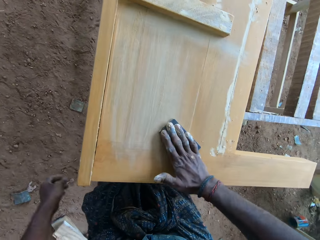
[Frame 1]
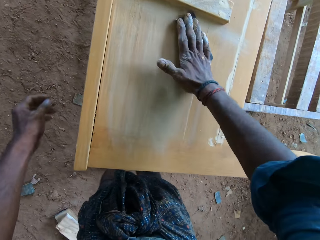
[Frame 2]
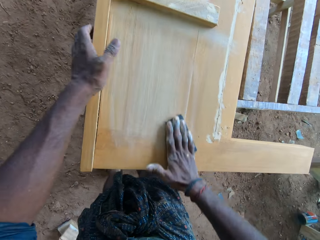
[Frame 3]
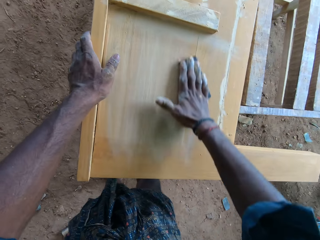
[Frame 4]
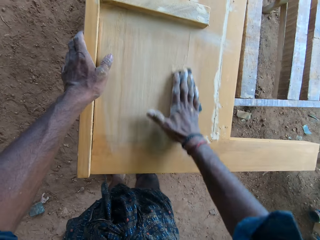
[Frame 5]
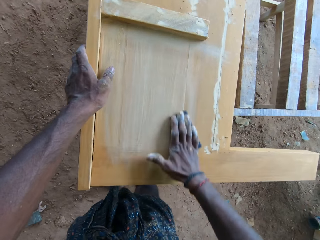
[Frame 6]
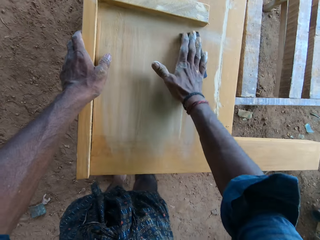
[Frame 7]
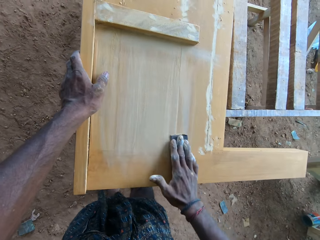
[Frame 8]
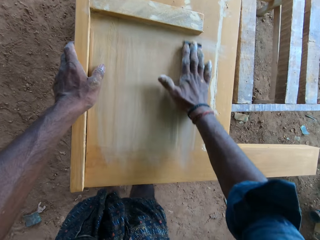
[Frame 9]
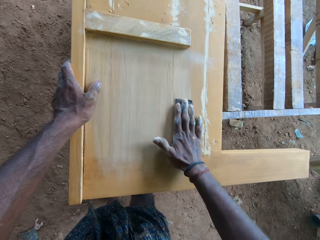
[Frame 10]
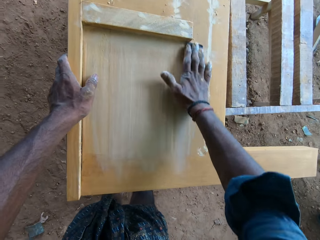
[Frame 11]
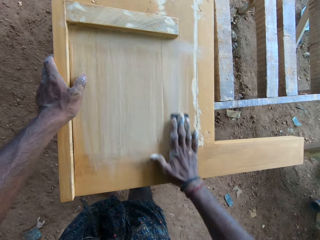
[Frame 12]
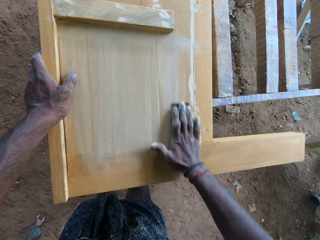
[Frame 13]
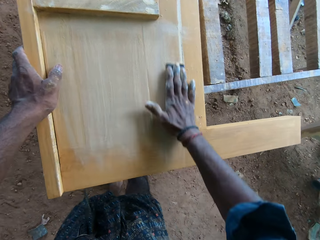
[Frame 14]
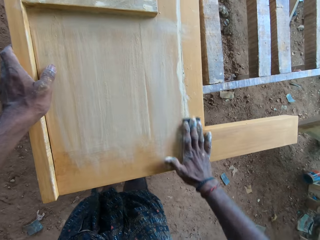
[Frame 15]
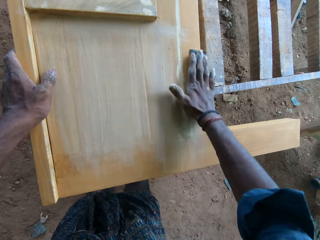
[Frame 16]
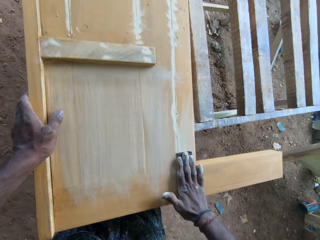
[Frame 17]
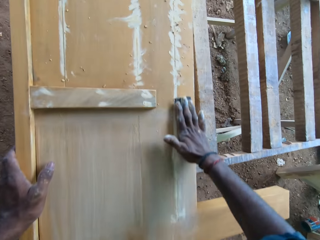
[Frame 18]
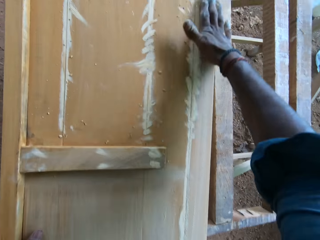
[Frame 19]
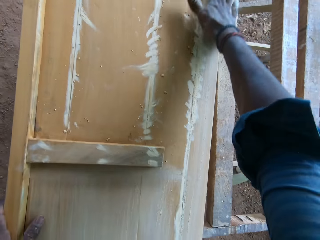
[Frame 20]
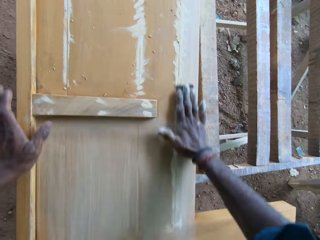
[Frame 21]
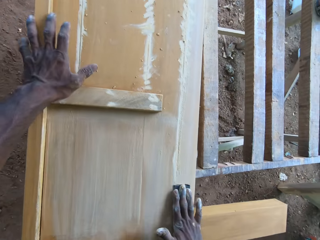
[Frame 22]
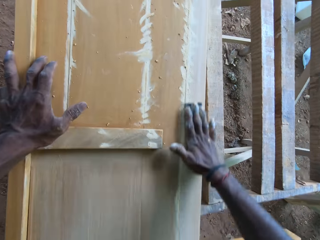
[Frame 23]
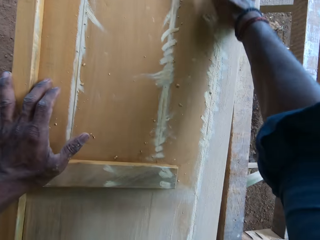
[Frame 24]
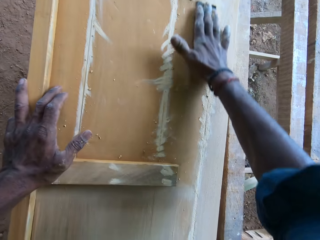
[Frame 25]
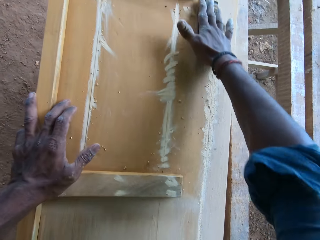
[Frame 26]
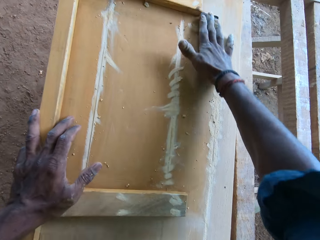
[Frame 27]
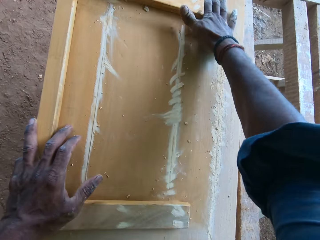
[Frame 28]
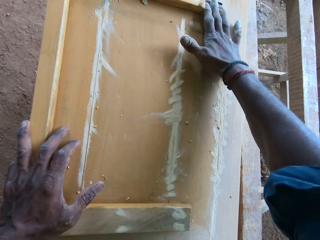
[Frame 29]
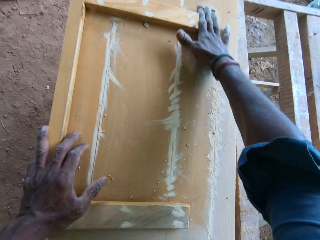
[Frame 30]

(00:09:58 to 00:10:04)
The camera wearer touches the furniture with his left hand.

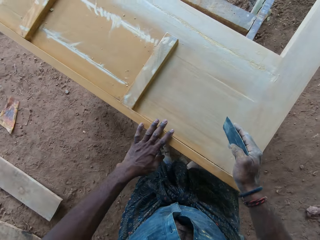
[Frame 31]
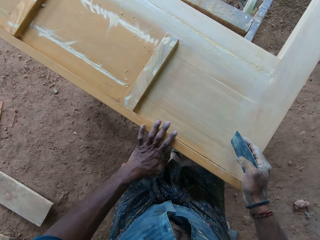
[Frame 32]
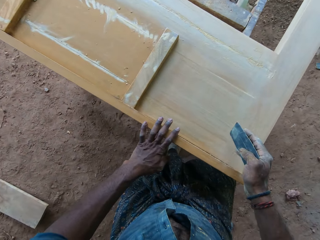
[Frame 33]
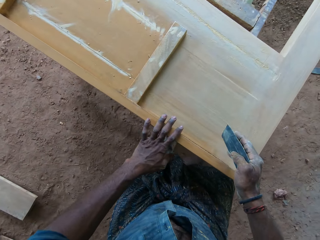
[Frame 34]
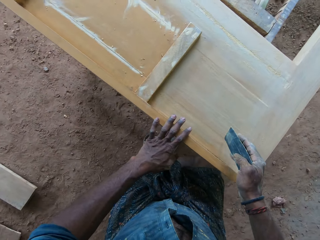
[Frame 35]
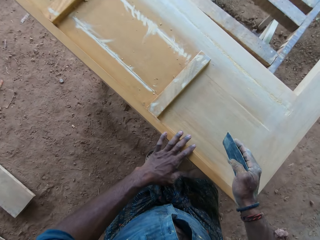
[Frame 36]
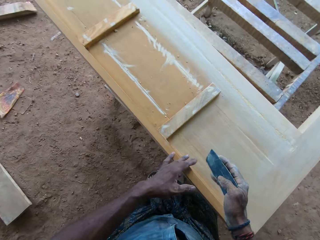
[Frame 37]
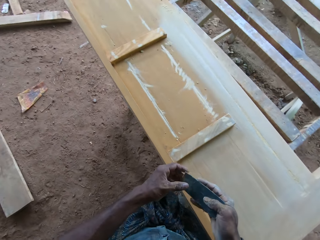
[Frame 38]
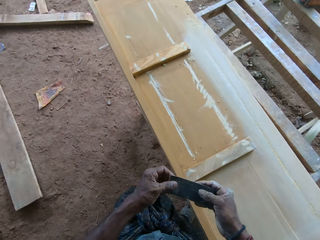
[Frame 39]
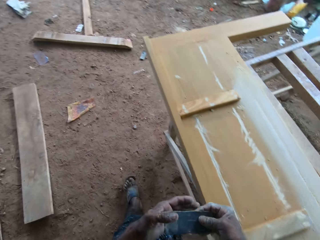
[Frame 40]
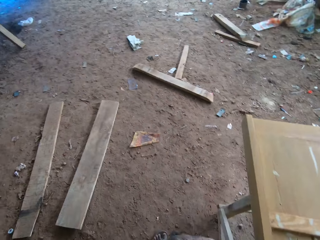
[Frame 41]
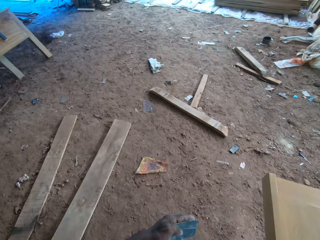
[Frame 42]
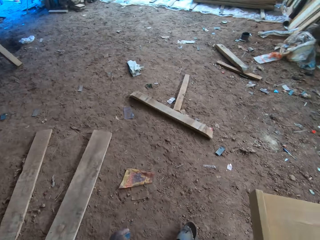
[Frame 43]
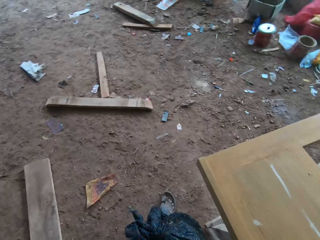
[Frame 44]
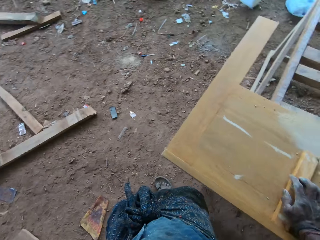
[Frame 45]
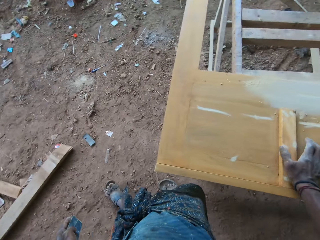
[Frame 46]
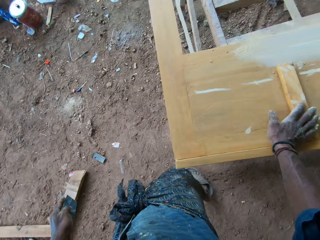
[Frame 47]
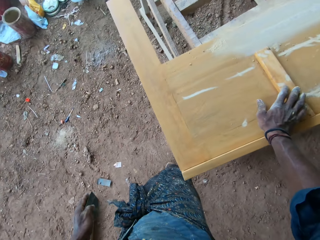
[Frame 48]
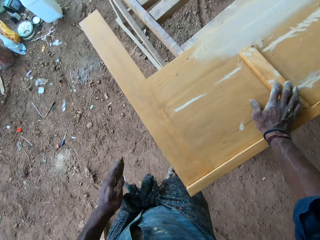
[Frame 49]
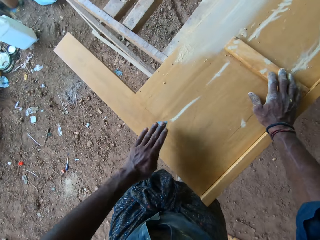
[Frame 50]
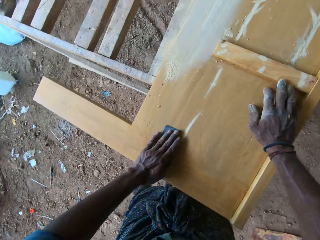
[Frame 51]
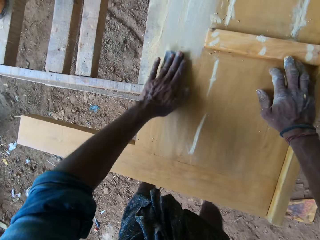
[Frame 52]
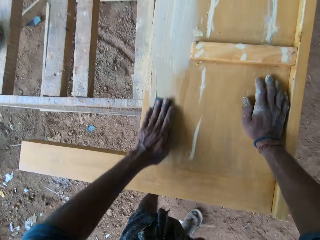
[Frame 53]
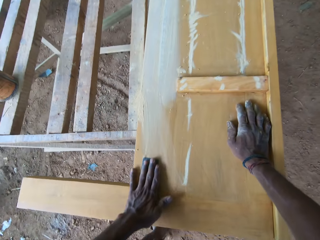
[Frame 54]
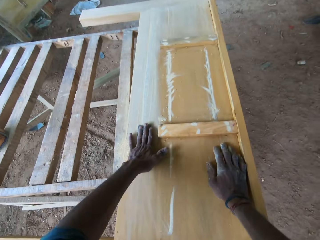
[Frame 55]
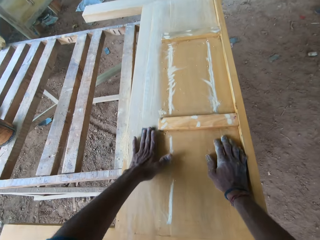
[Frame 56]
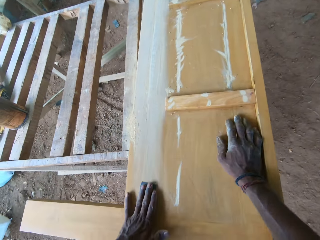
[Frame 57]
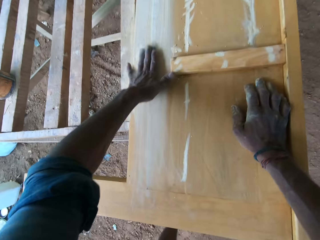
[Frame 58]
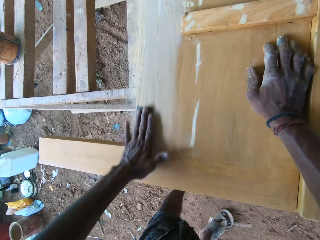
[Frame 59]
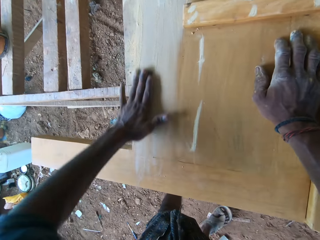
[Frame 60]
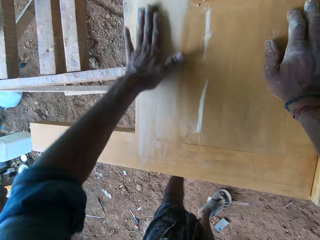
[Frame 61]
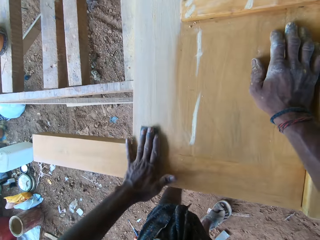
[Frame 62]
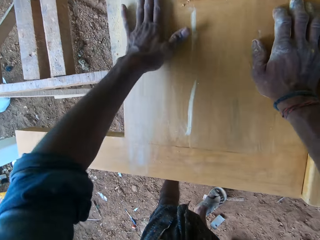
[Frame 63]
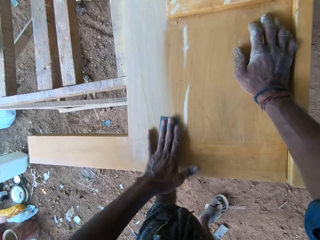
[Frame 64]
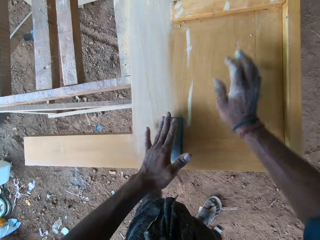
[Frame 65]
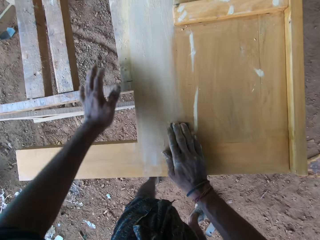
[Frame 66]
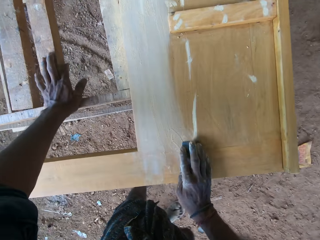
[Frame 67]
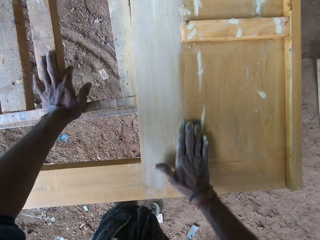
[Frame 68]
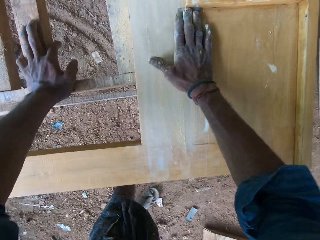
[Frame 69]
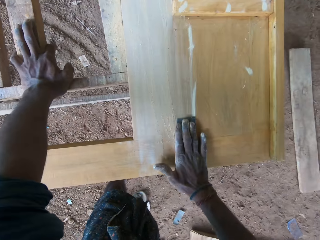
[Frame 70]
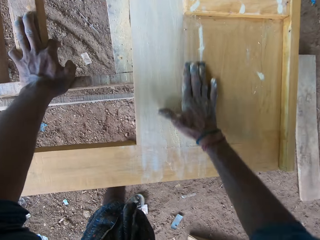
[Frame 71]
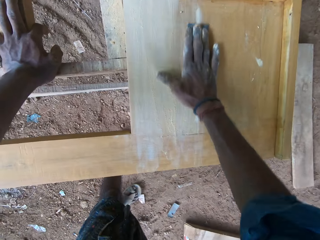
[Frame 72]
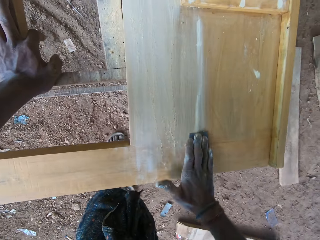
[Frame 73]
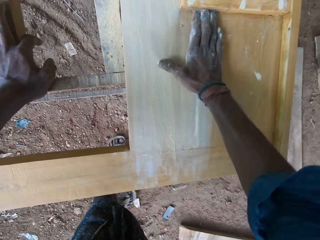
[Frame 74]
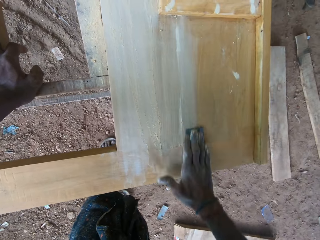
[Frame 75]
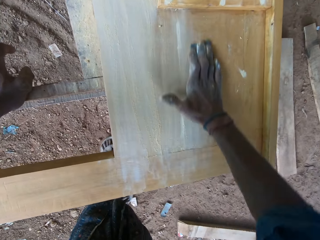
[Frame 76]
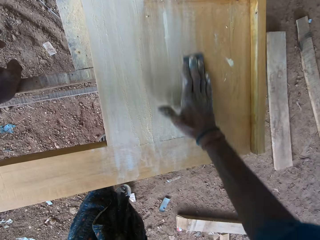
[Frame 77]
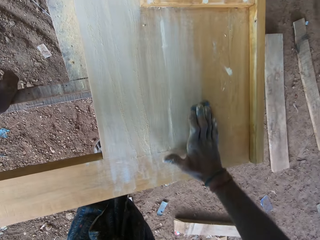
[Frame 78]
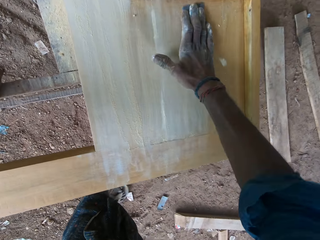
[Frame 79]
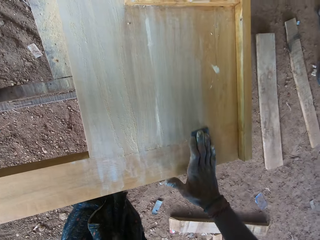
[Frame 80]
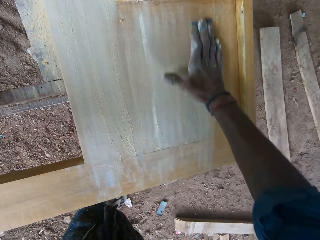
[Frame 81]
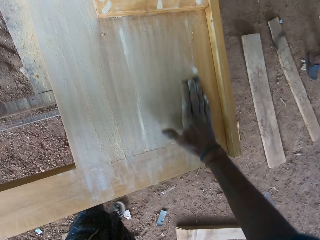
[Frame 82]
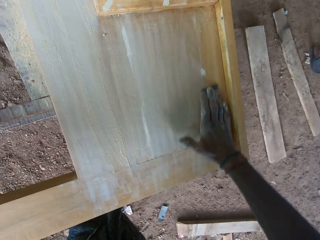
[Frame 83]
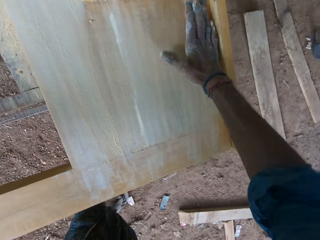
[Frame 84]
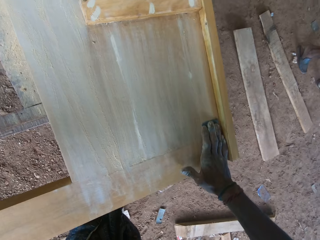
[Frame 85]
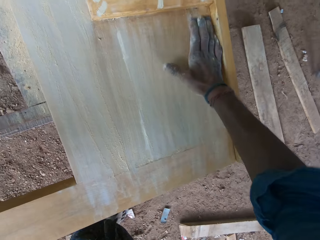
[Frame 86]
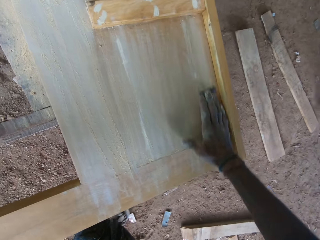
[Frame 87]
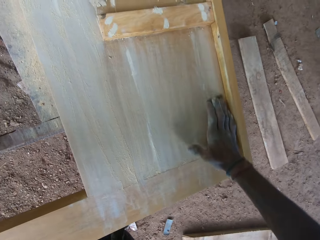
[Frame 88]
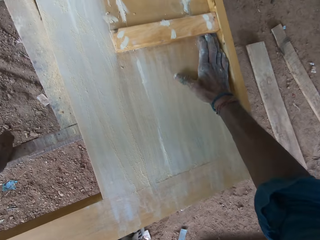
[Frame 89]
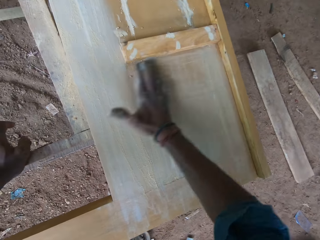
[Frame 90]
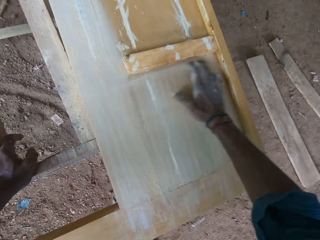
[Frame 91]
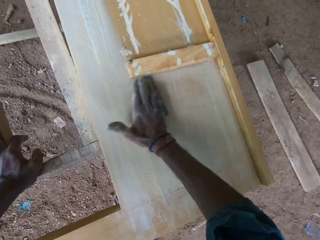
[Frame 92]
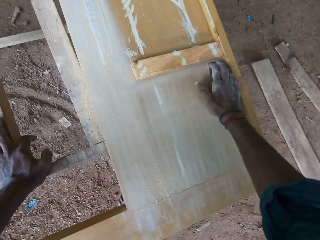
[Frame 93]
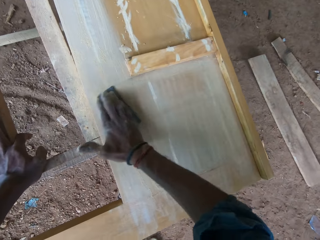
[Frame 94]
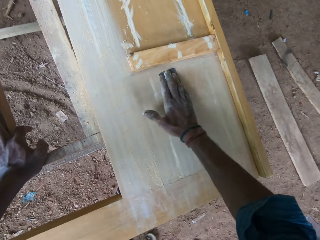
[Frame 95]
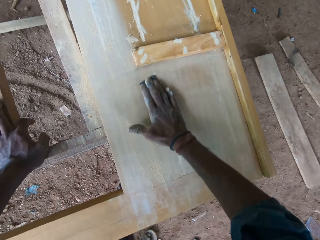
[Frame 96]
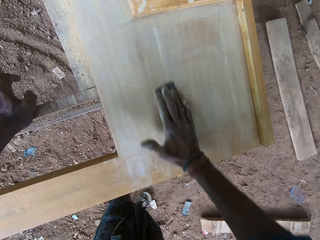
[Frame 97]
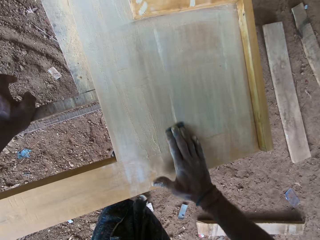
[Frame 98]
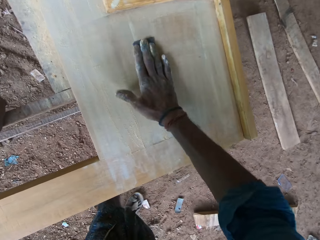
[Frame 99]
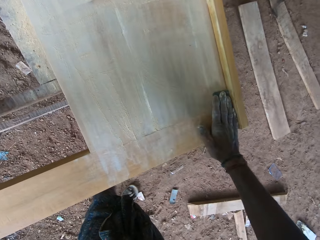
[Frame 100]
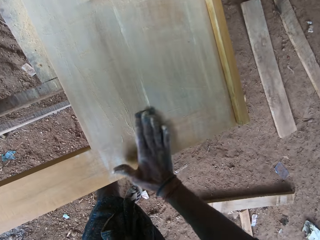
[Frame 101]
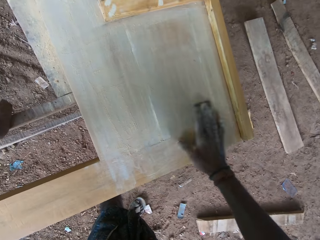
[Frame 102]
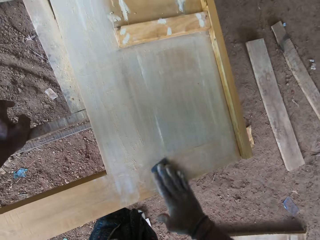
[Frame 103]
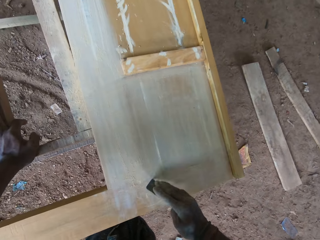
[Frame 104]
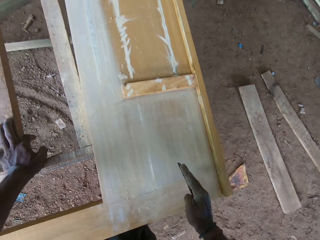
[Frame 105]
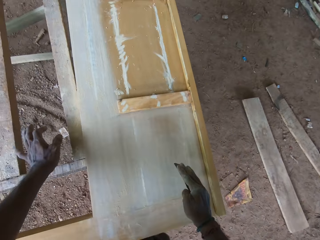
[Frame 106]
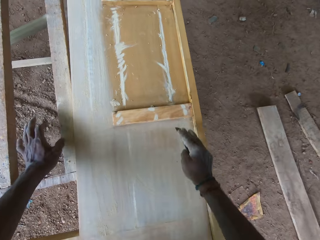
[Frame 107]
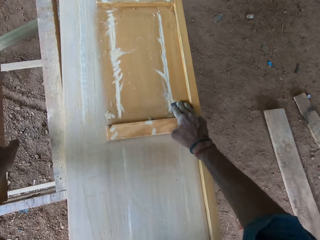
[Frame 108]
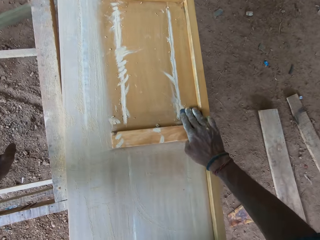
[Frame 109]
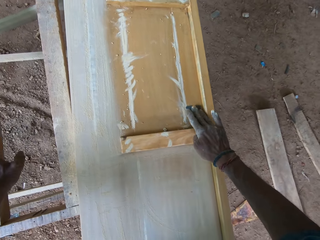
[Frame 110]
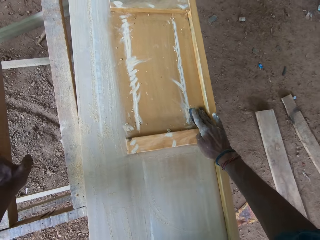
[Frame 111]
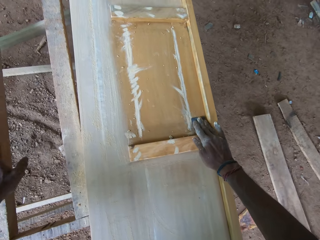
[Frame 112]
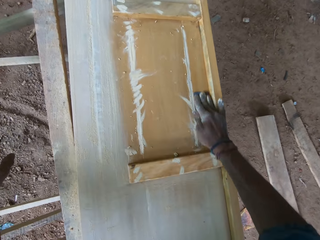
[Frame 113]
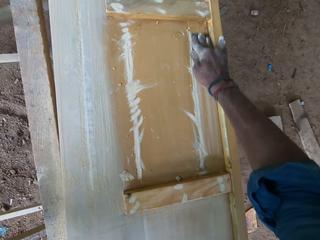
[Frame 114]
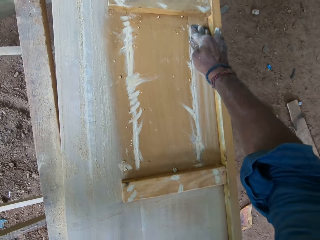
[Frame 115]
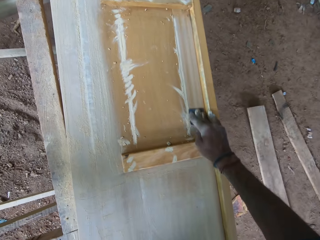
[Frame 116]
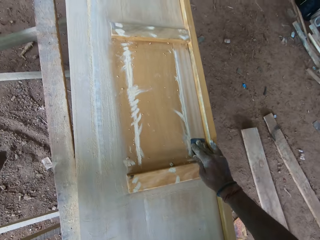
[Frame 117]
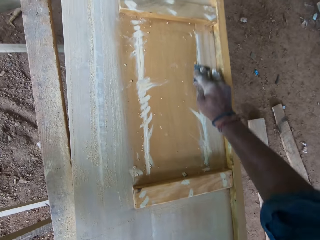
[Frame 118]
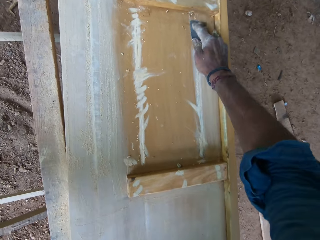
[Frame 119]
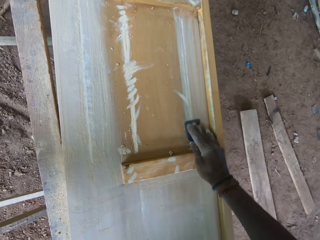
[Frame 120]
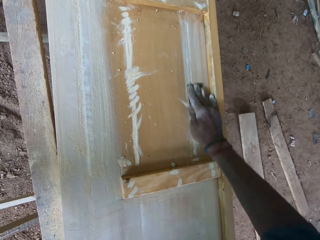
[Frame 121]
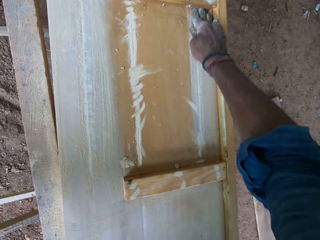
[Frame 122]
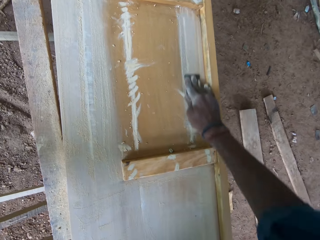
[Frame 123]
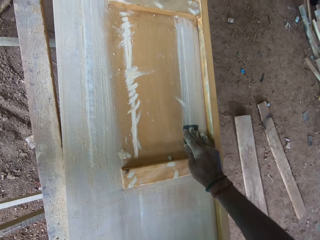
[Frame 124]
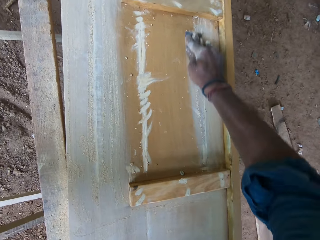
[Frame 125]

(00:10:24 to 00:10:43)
The camera wearer holds the scrubber or sand paper with both hands. He walks on the ground. He scrubs the furniture with the sand paper with his left hand. He holds the scrubber with the other hand. He scrubs the furniture with the sand paper with his right hand. He holds the scrubber. He adjusts the fingers. He scrubs the wood.
